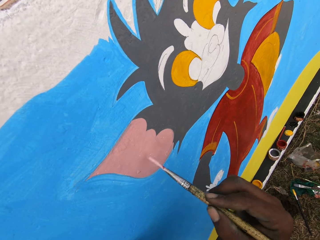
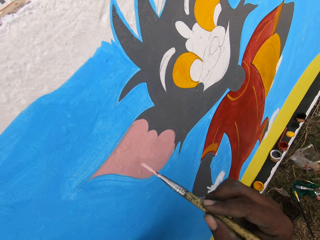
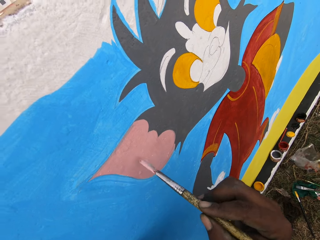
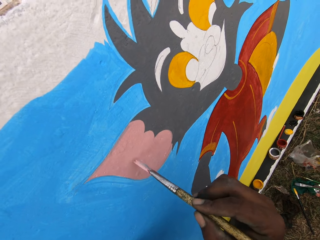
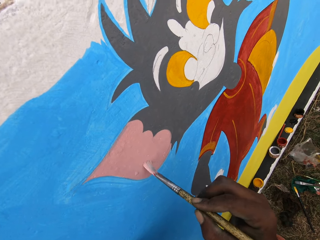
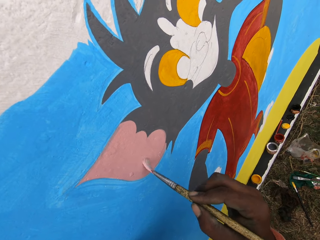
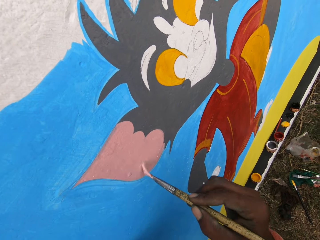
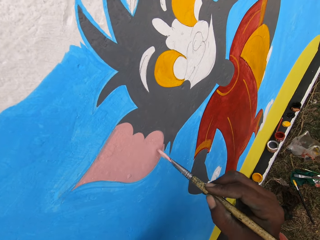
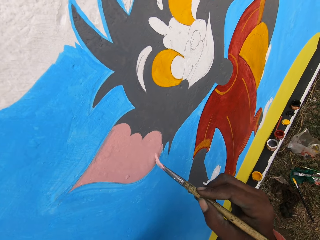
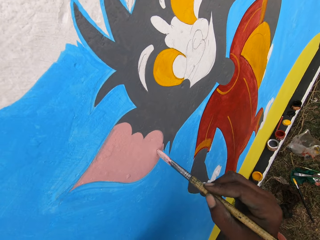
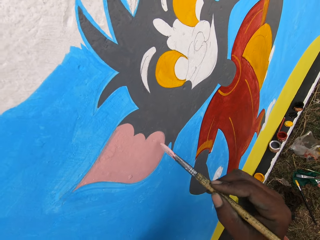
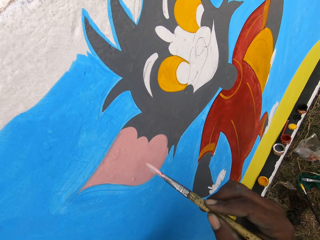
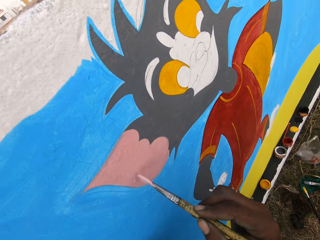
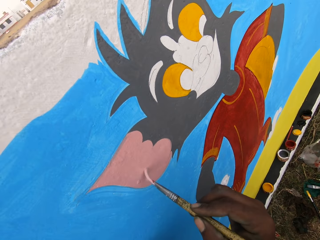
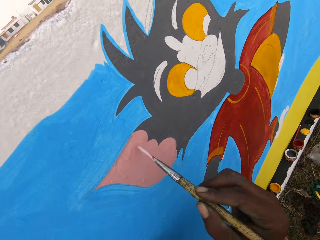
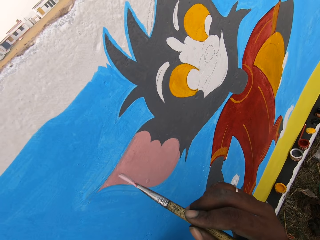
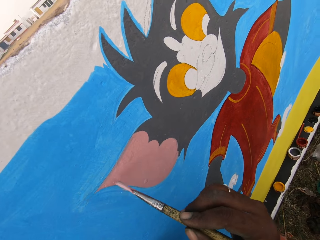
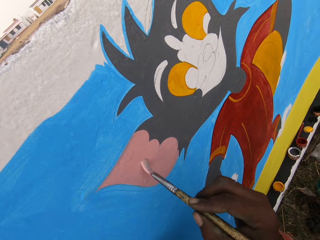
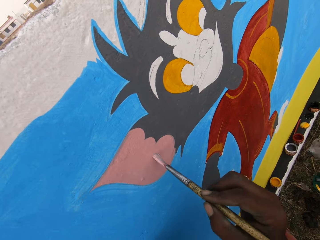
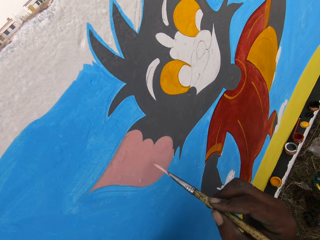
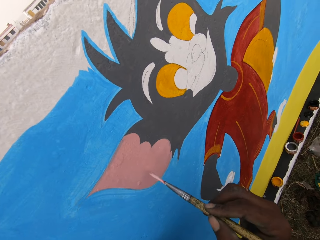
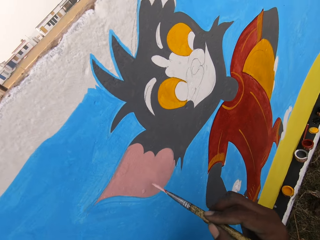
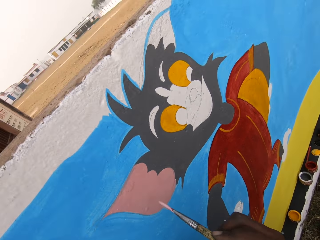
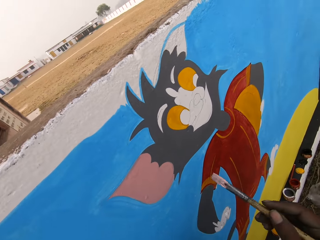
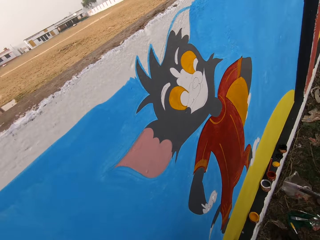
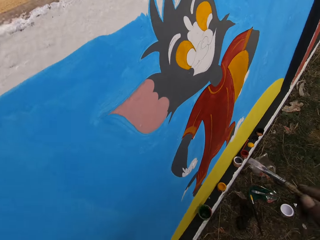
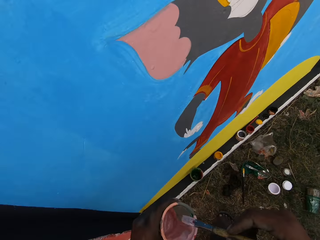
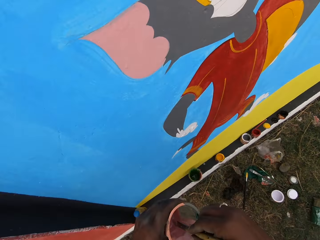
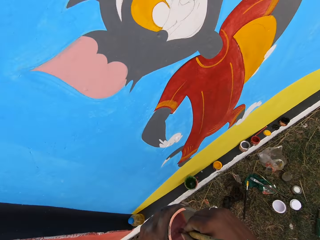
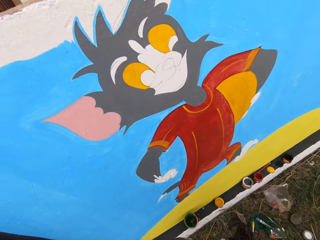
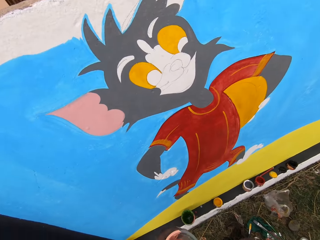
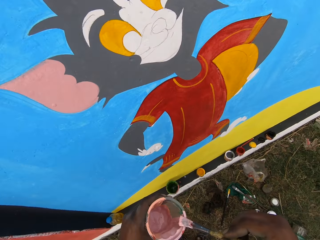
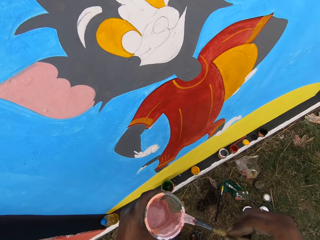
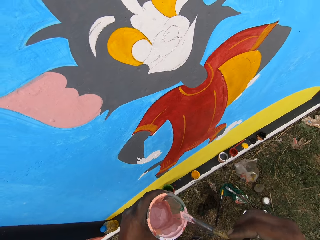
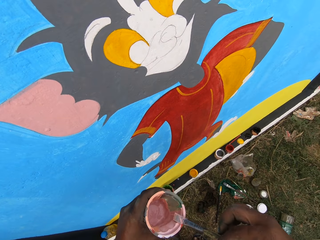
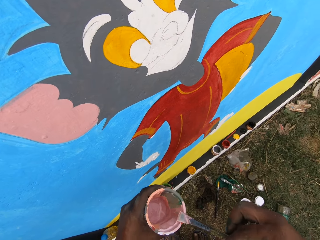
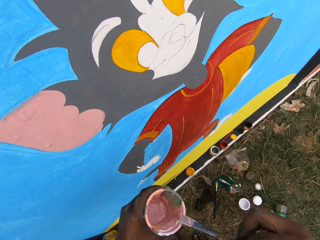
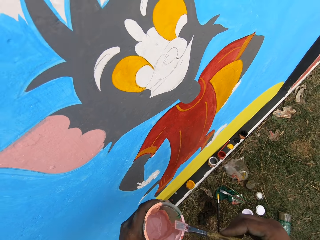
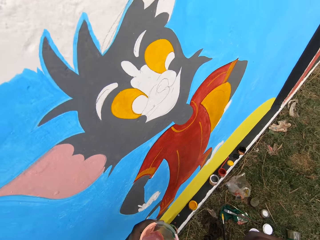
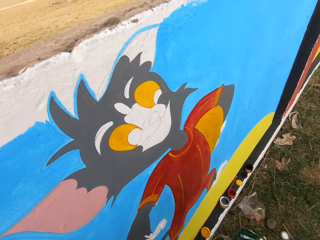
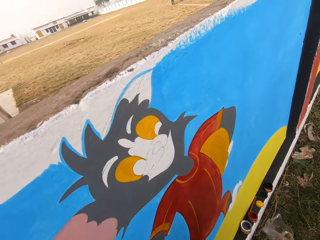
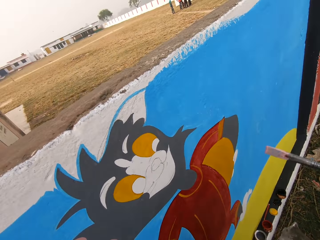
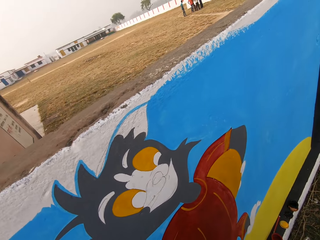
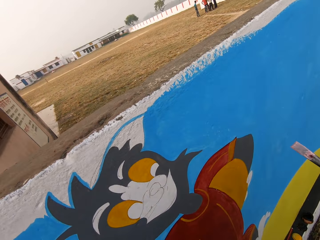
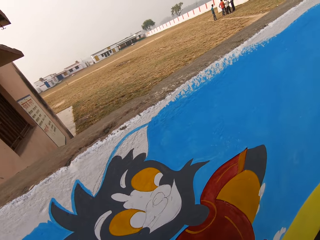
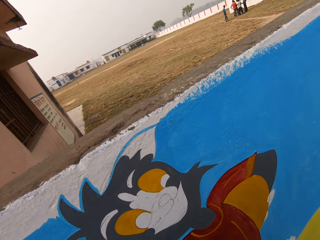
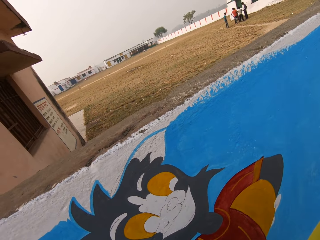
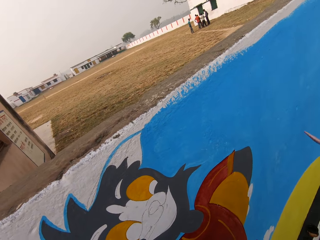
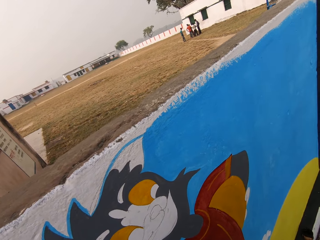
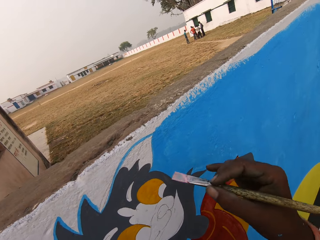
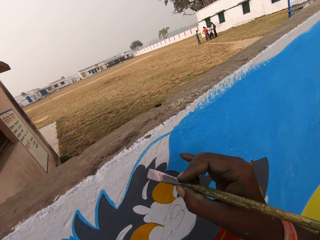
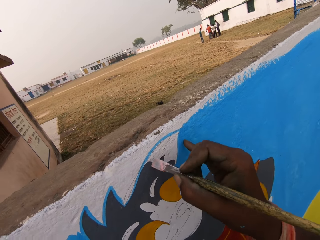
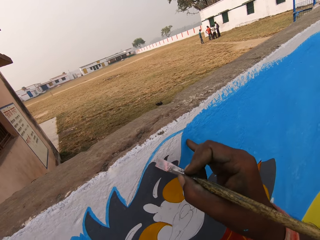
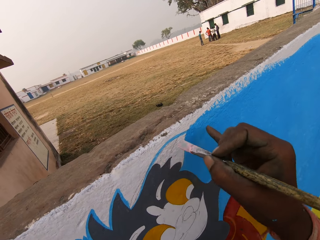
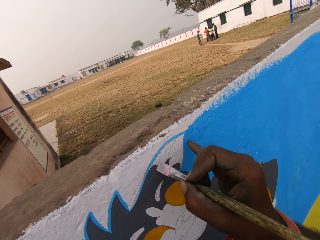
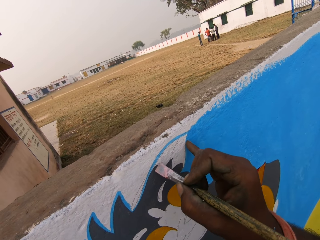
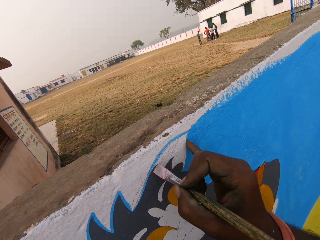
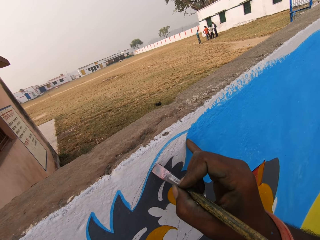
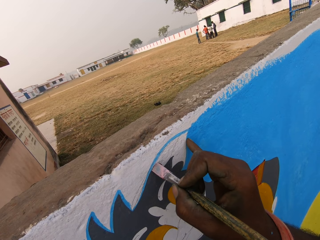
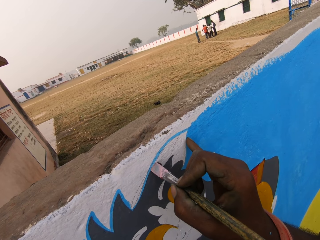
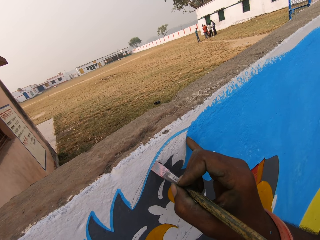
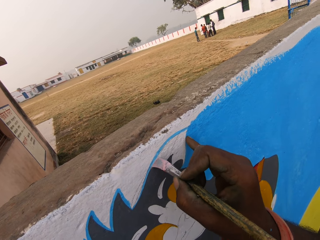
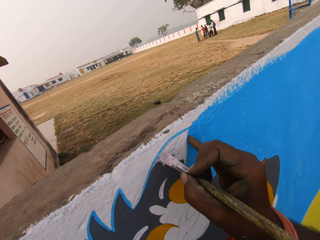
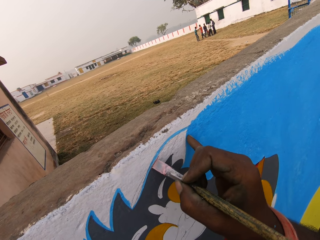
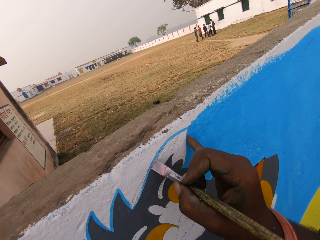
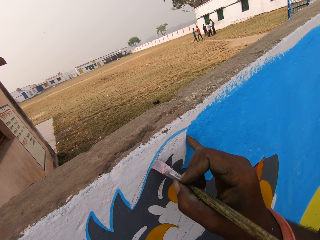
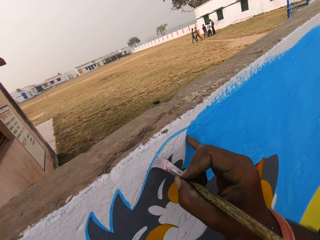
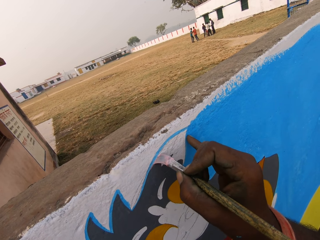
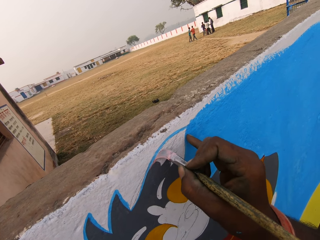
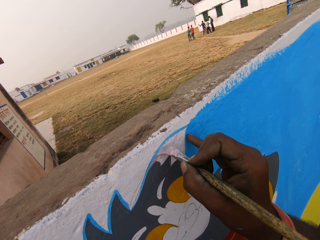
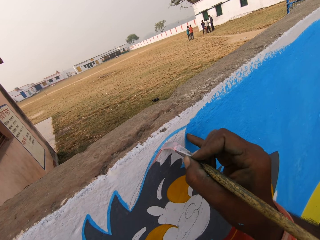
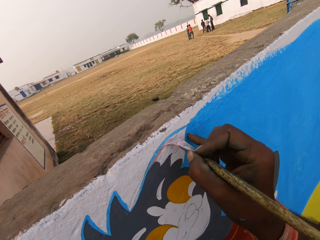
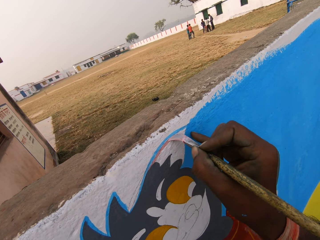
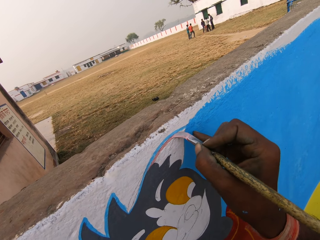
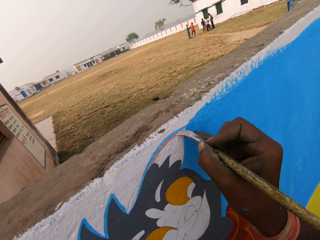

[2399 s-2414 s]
The camera wearer dips the brush into the paint container. They paint the wall with the painting brush.

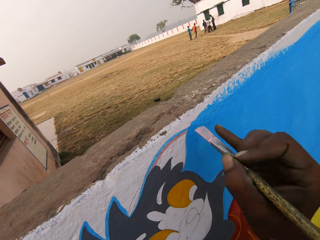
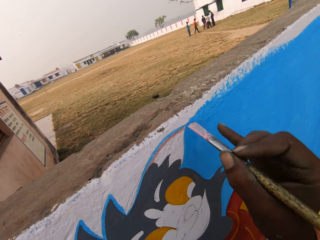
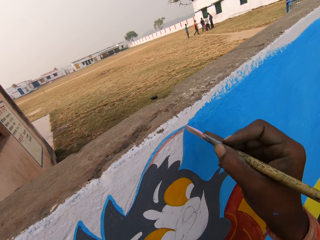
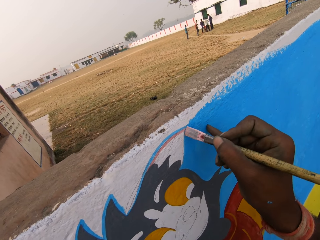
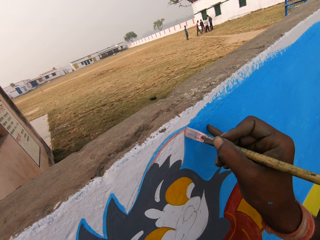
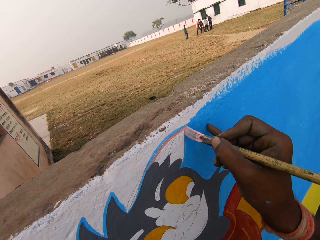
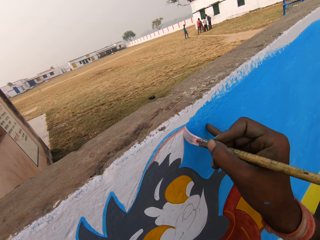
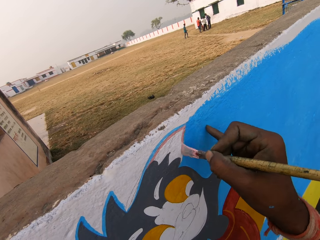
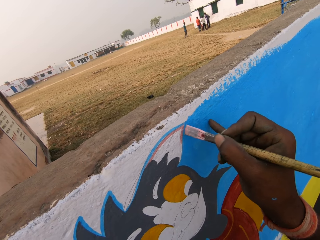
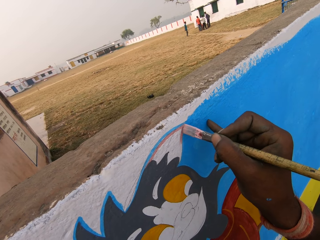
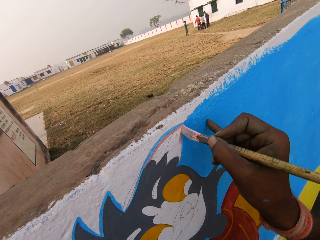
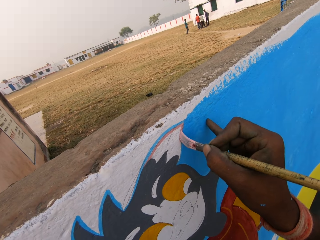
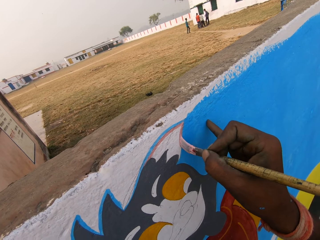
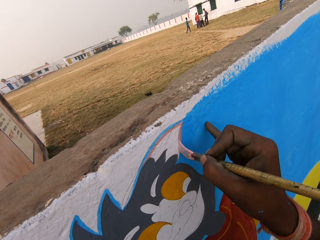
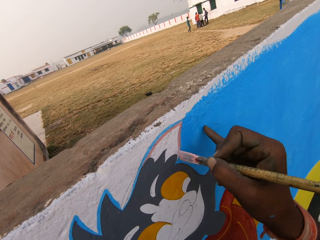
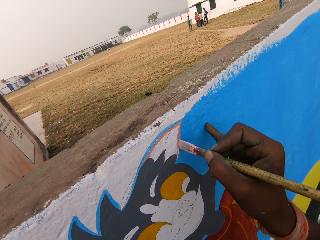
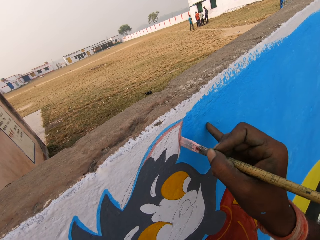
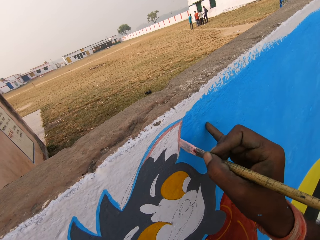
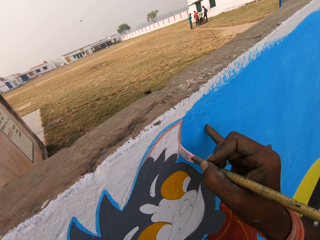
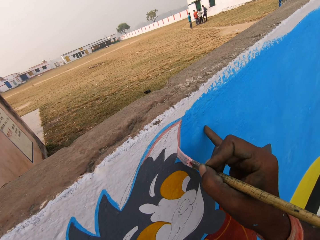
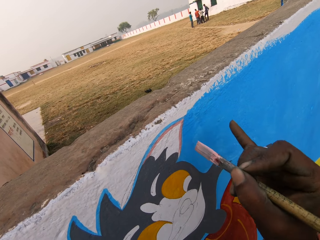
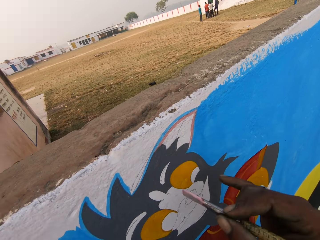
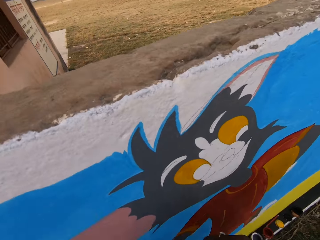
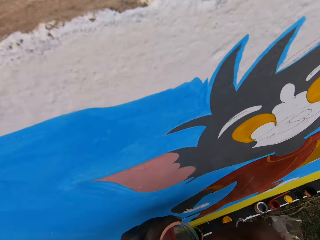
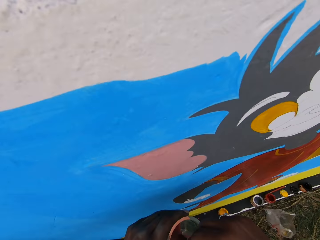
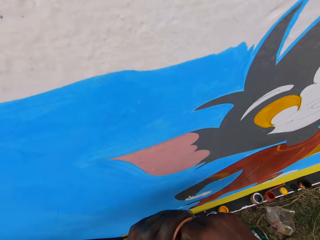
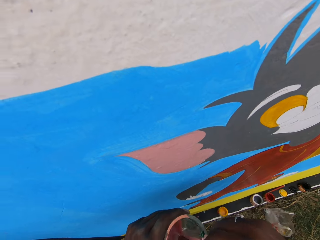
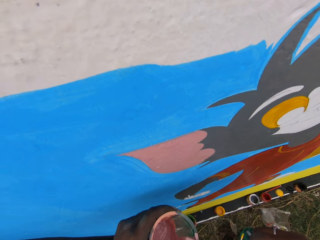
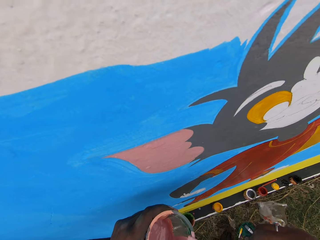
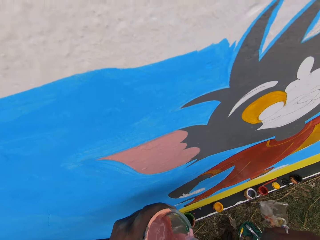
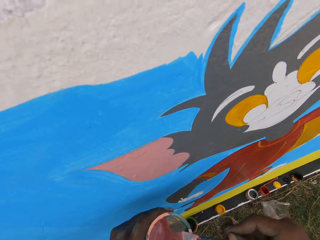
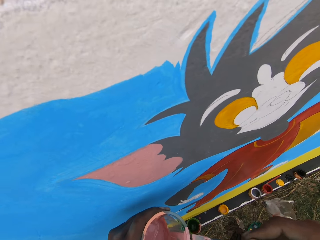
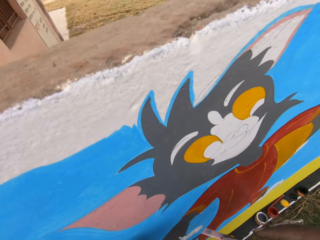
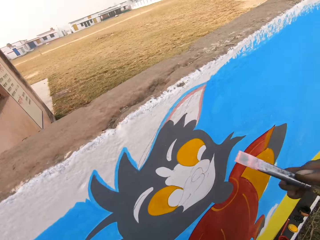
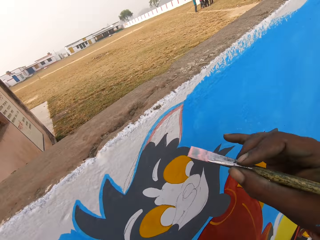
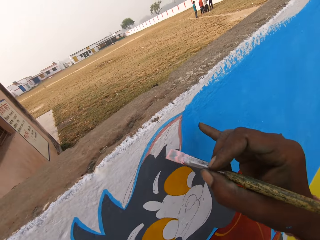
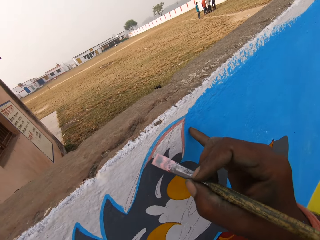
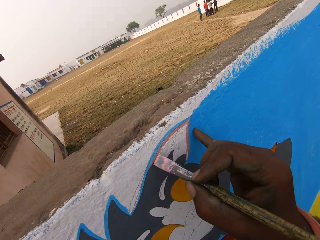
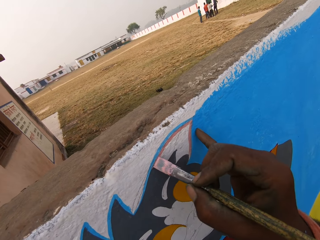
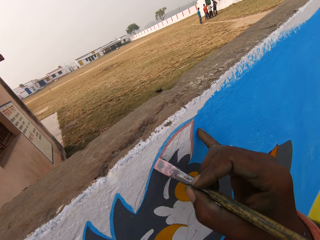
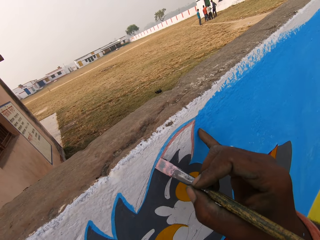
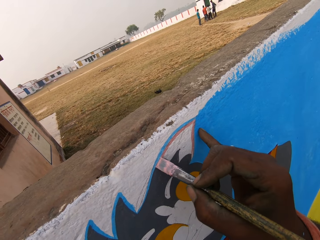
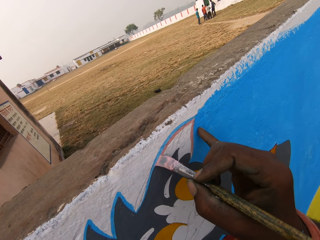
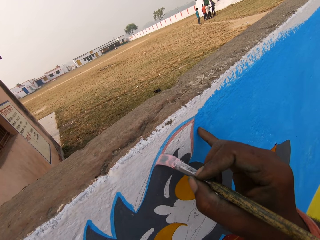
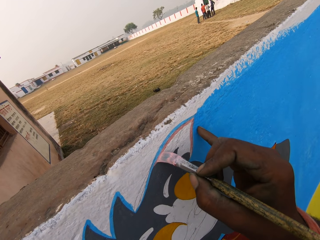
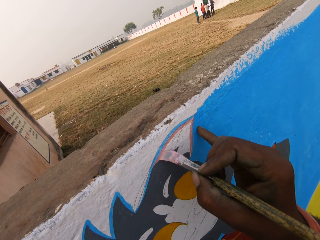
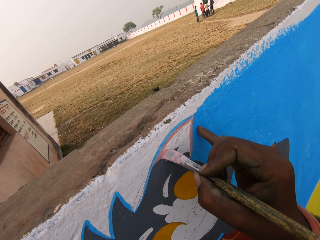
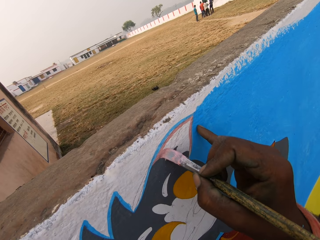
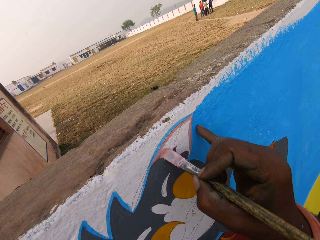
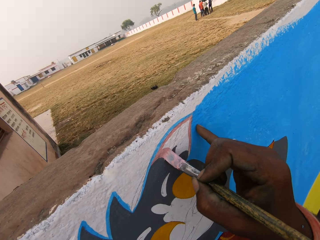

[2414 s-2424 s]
The camera wearer dips the brush into the paint container. They paint the wall with the painting brush.
